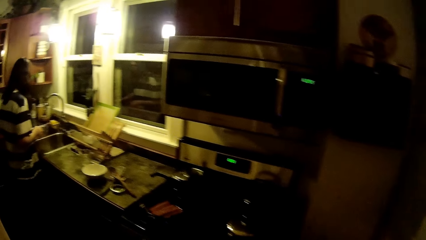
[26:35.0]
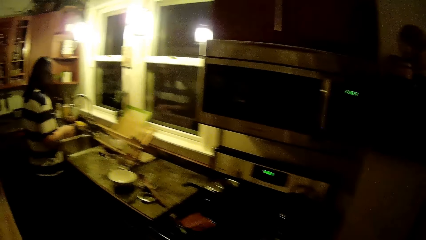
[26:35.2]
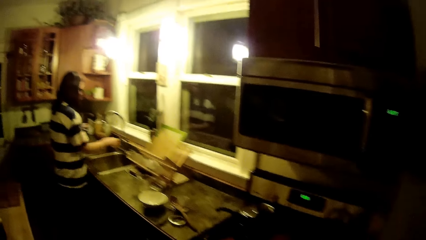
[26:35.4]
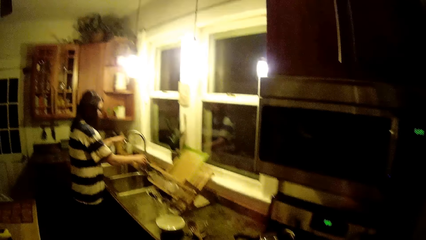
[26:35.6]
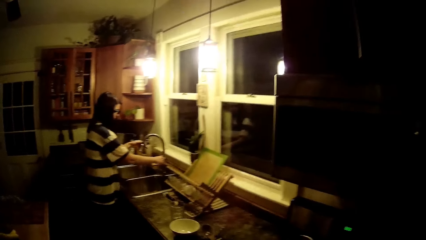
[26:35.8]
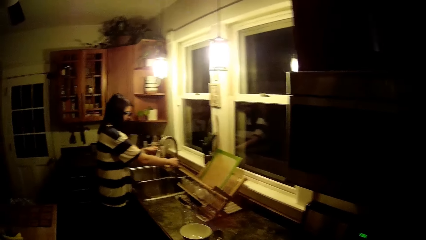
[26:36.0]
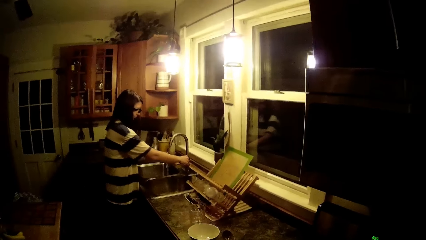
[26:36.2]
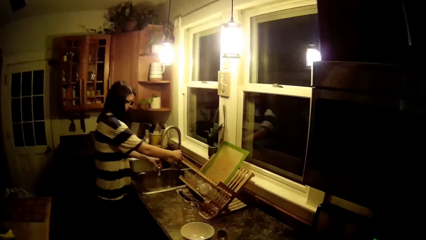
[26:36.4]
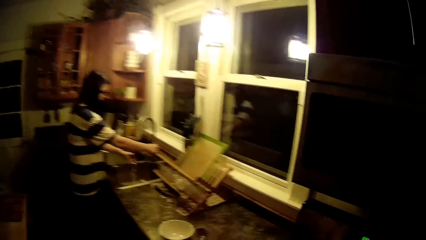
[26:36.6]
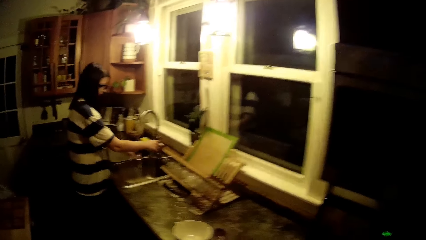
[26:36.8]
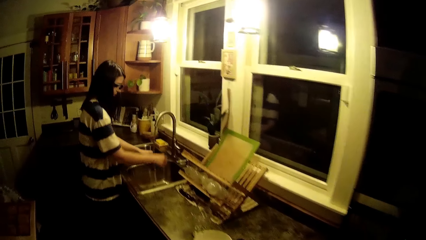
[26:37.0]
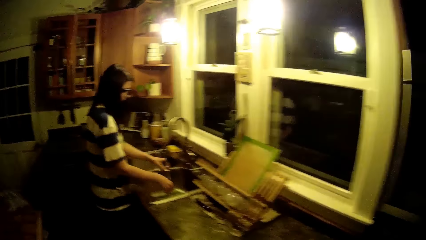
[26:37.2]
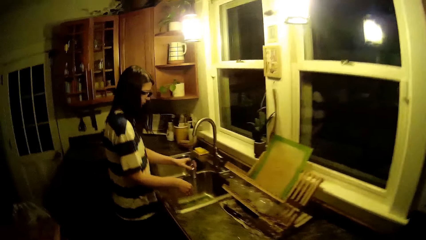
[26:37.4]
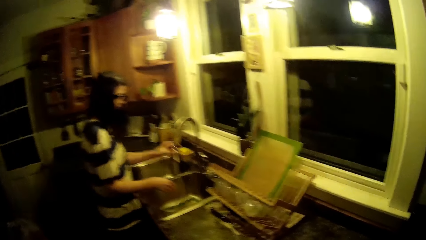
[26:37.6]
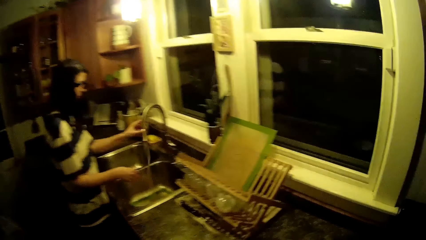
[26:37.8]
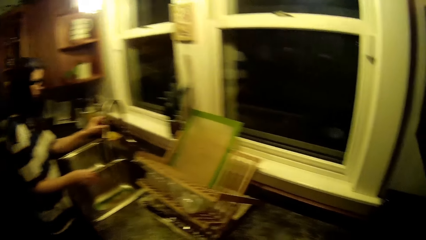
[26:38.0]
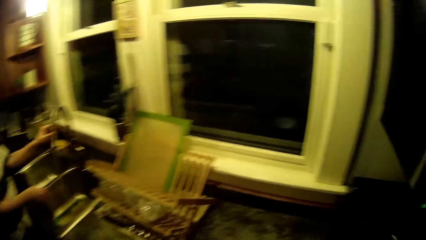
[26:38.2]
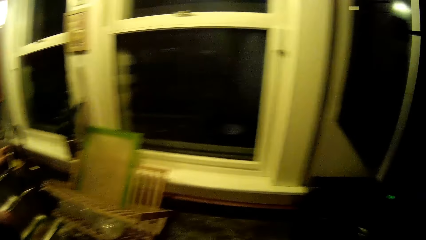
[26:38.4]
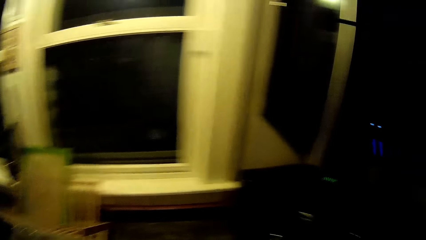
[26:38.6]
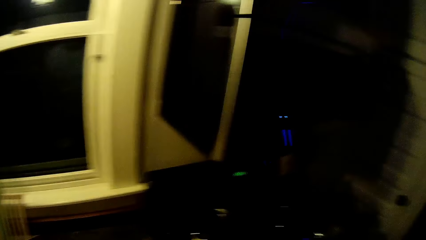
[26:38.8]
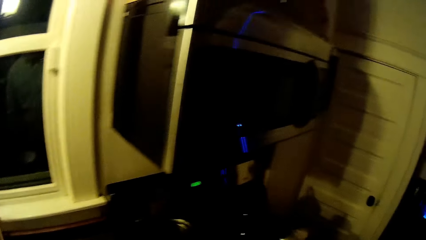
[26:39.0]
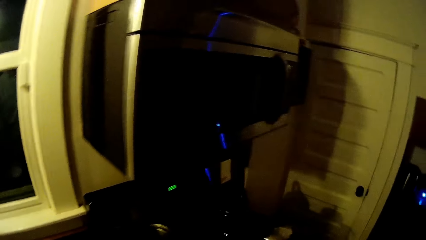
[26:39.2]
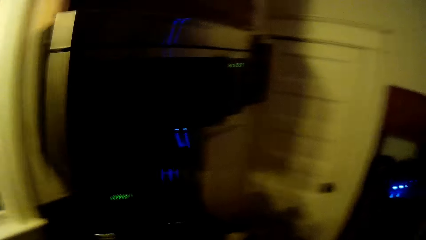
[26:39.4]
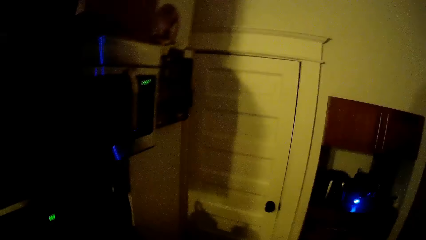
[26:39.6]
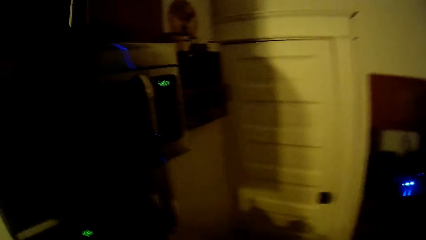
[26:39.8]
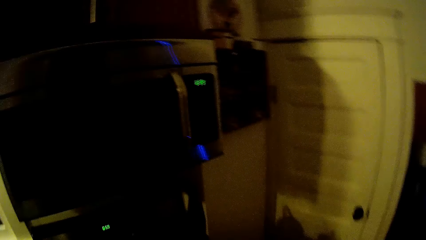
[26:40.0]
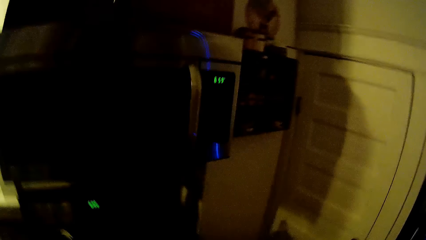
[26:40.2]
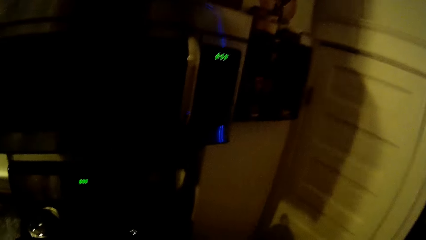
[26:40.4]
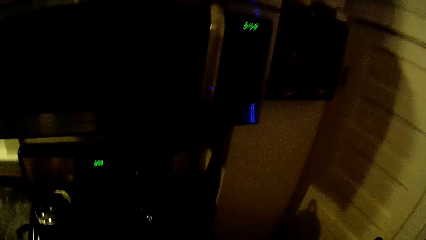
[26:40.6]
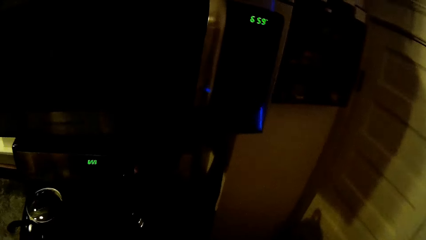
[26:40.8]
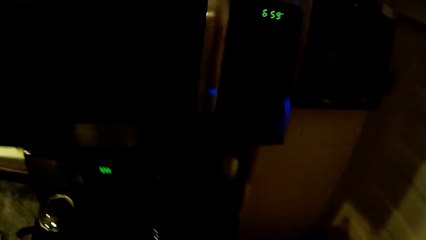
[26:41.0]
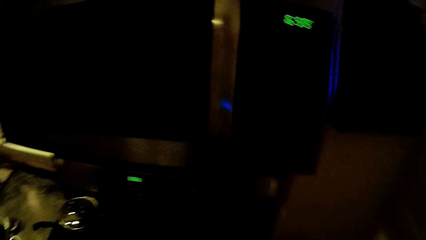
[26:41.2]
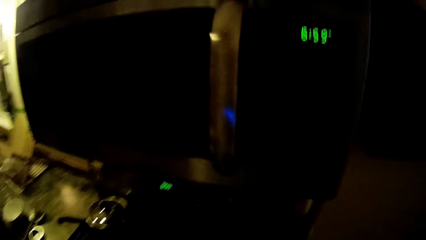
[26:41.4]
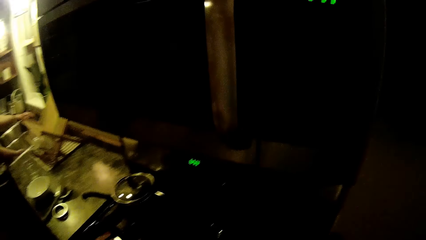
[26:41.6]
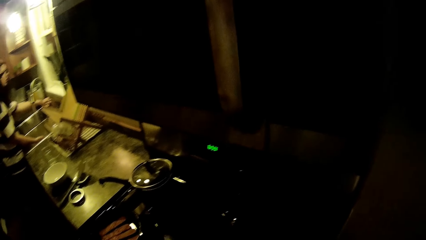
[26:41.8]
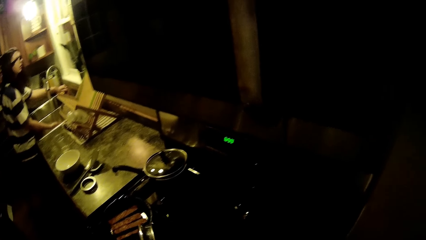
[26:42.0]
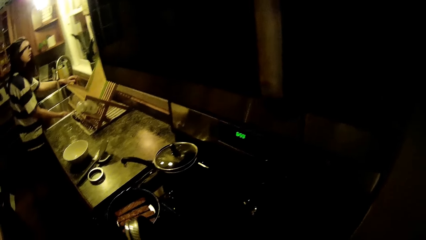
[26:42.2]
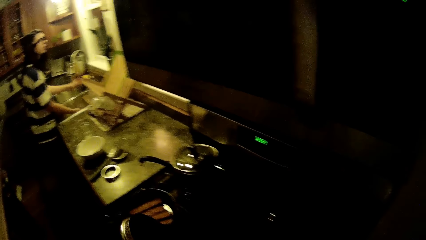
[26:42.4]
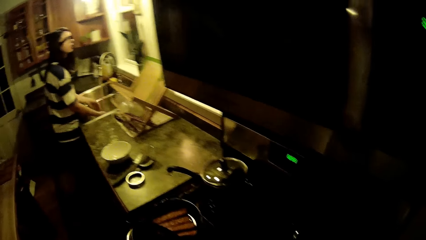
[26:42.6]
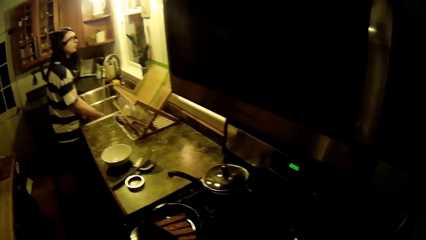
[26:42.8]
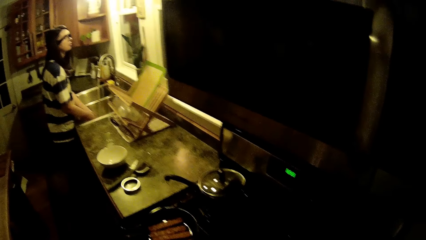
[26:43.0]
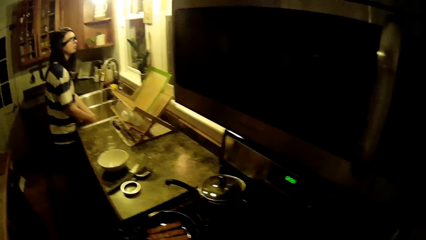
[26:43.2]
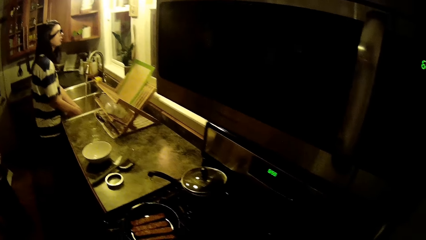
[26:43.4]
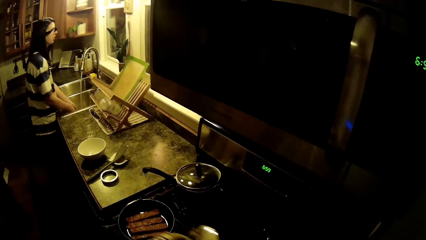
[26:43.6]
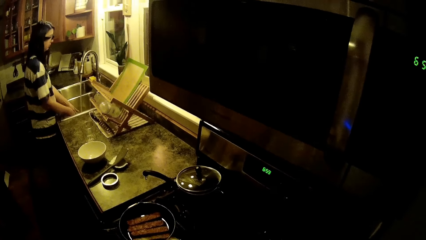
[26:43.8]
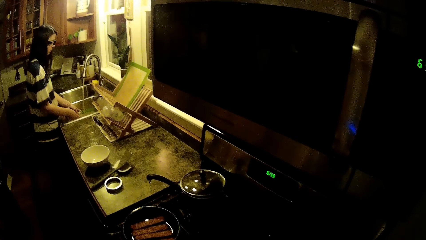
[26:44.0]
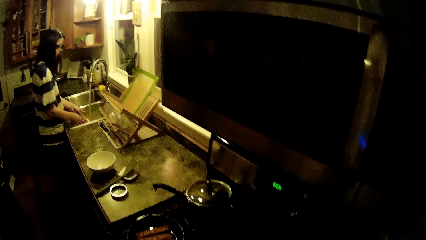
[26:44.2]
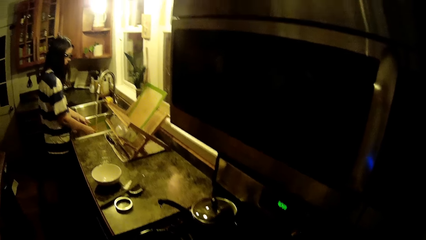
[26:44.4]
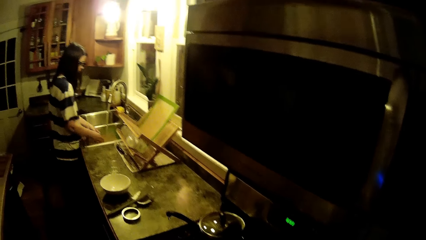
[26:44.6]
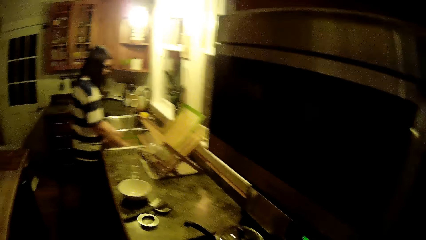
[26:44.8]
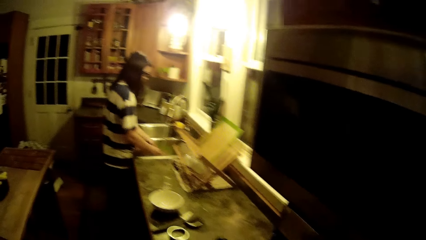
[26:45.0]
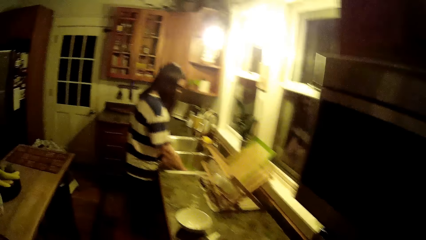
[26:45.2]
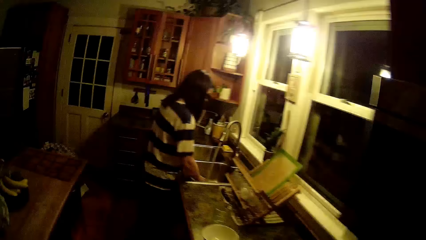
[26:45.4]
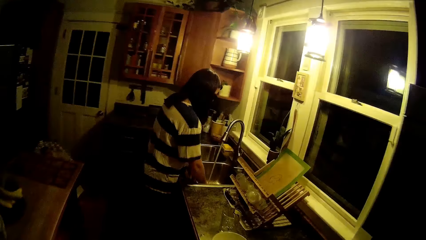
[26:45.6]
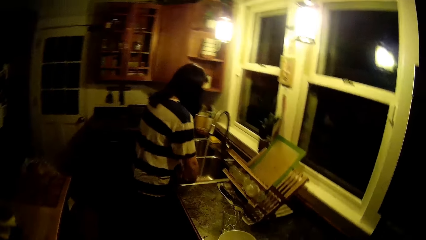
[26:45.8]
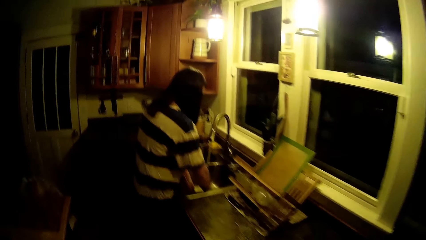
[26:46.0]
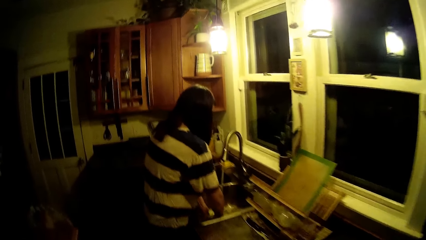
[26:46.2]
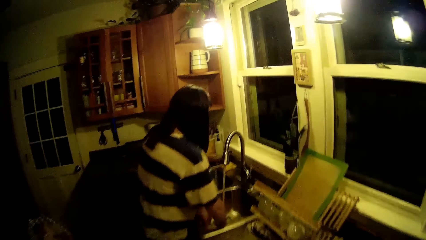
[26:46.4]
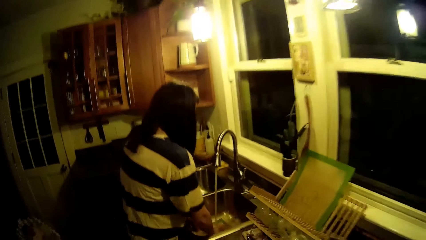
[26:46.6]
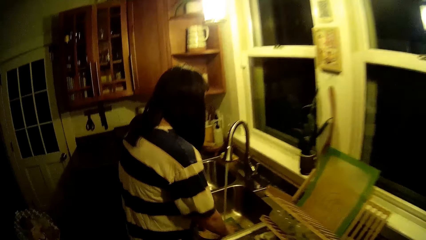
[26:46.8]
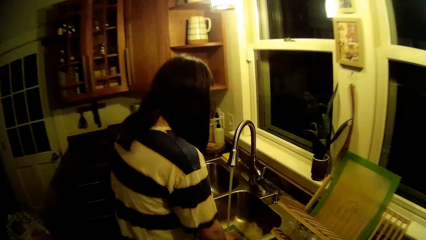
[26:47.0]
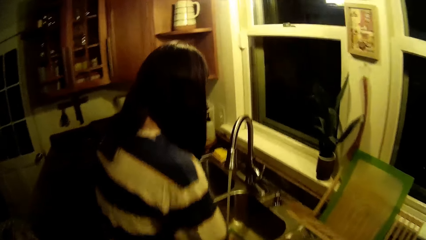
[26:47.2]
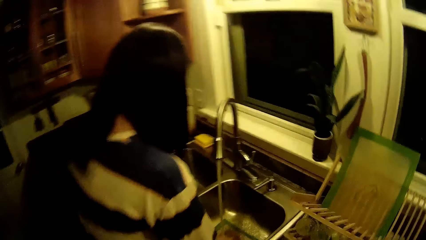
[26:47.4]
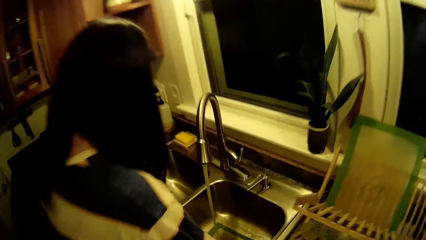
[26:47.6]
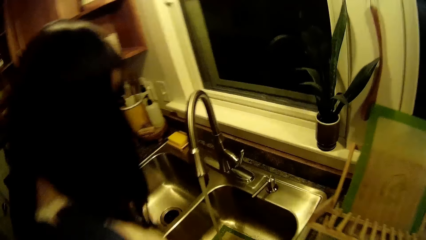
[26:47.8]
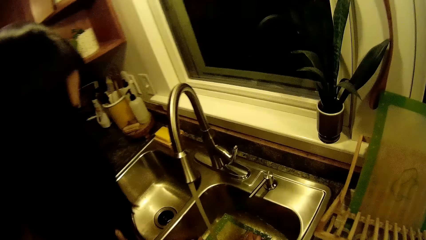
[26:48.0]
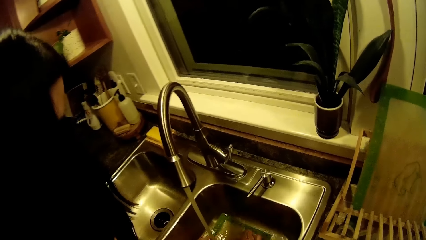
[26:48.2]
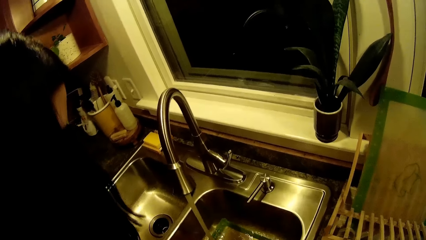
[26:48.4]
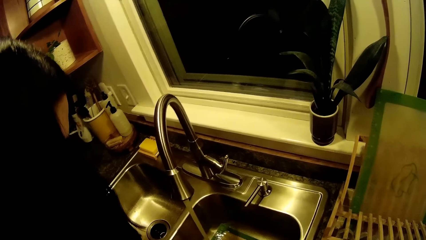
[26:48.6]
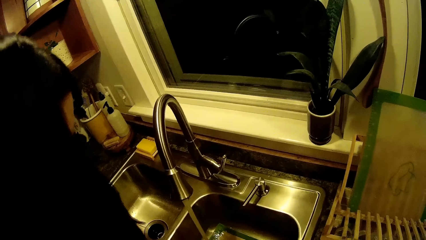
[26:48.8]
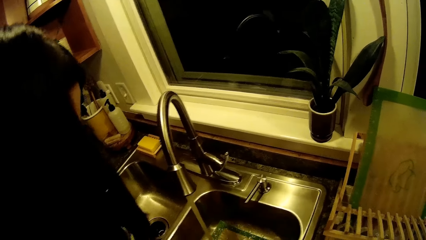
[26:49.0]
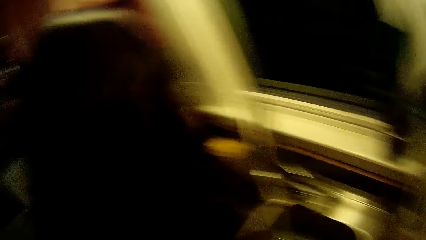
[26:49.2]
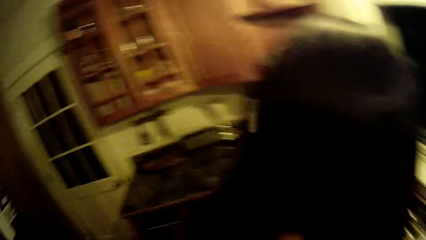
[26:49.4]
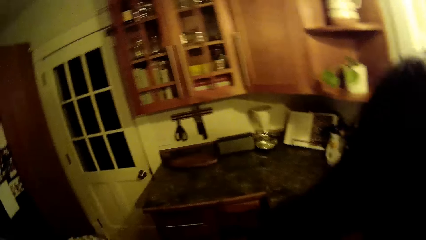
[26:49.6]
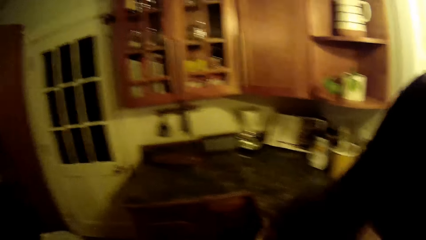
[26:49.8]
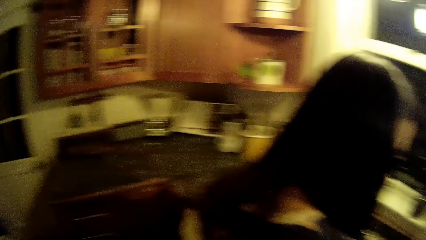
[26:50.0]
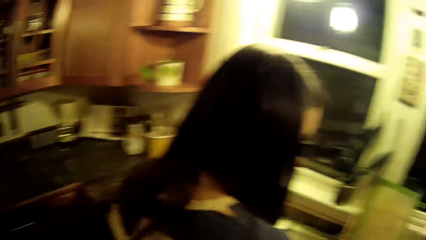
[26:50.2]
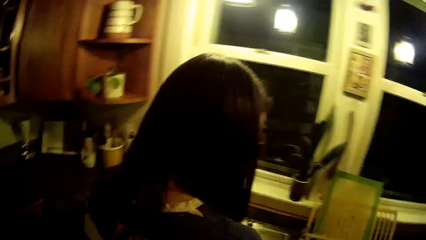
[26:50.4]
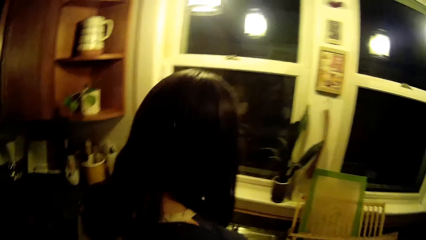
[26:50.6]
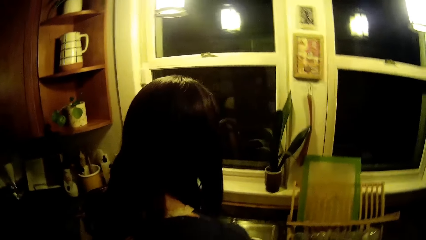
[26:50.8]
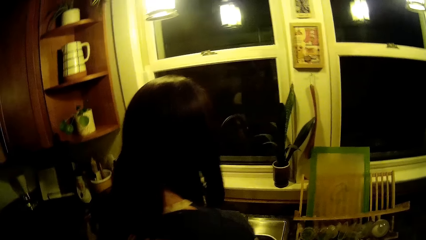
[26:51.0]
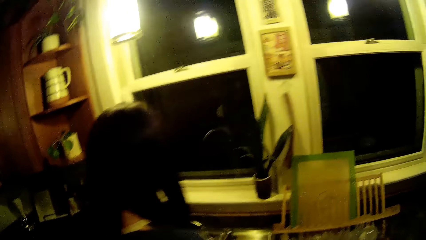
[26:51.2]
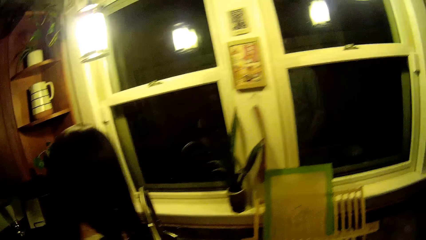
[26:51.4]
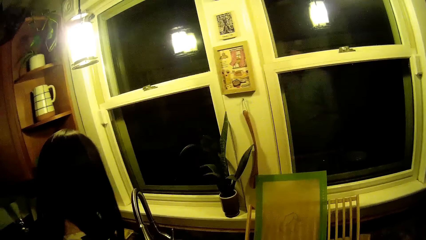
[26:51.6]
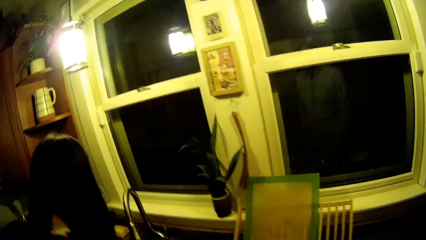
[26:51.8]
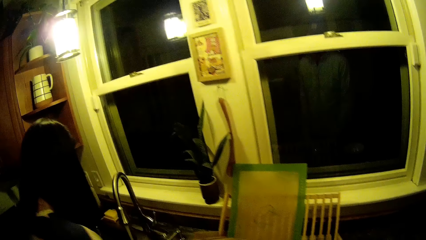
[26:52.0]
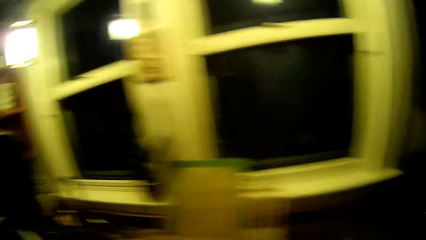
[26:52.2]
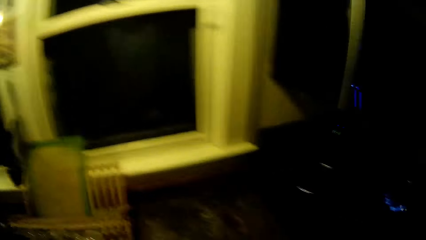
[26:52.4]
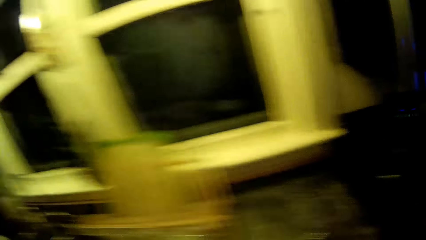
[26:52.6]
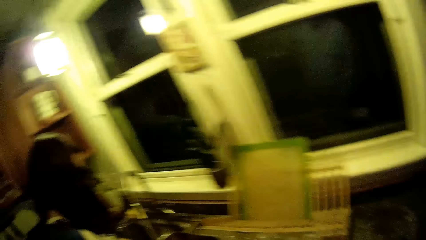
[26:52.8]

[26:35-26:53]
A woman turns on the tap with her right hand. The camera wearer talks with the woman. He opens the cover of a pot on the gas cooker with his left hand. The woman washes a table mat in the sink with her hands.
